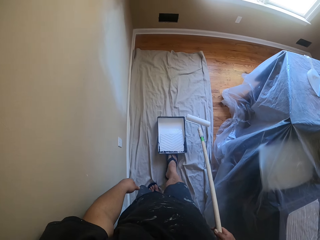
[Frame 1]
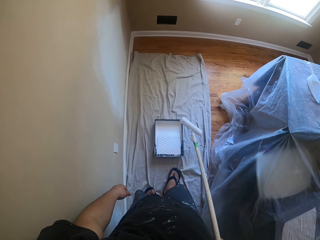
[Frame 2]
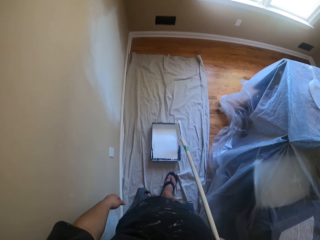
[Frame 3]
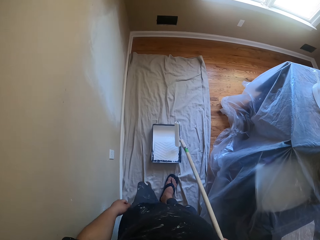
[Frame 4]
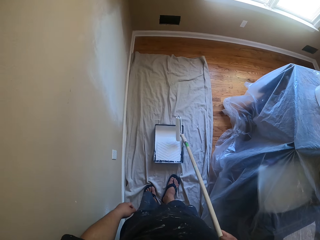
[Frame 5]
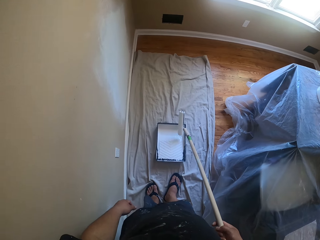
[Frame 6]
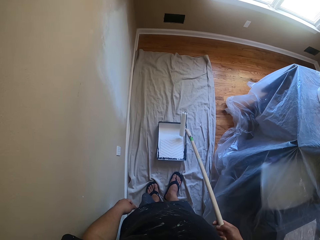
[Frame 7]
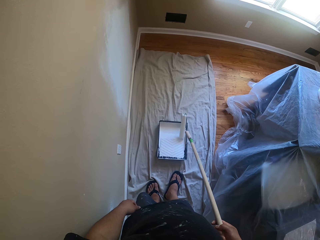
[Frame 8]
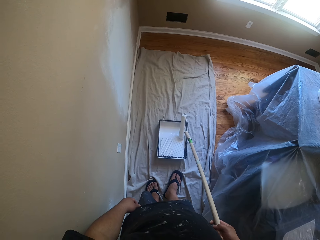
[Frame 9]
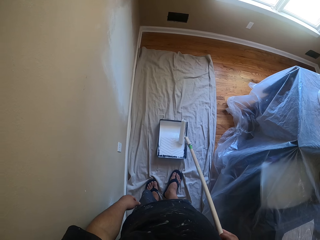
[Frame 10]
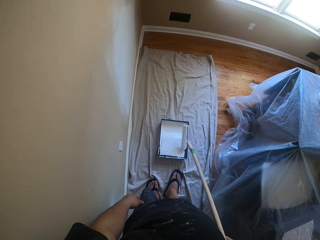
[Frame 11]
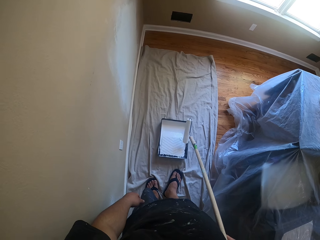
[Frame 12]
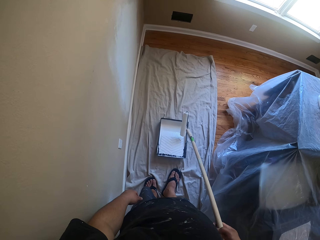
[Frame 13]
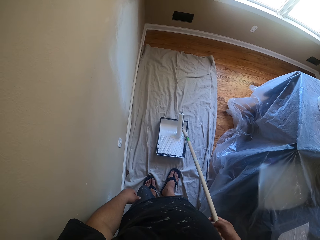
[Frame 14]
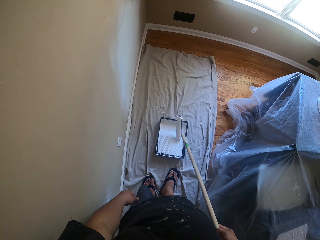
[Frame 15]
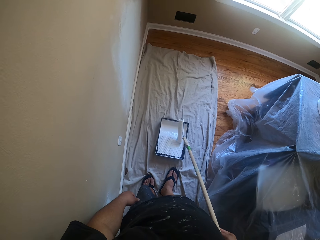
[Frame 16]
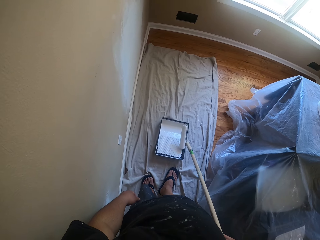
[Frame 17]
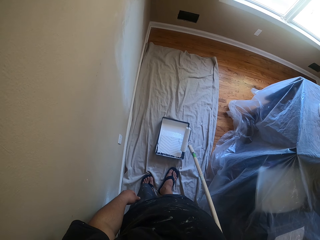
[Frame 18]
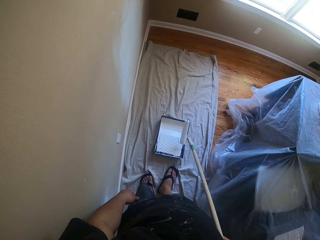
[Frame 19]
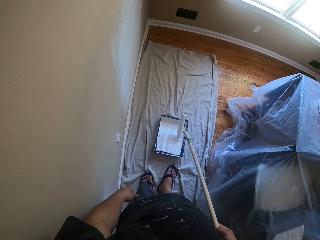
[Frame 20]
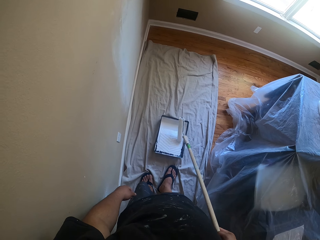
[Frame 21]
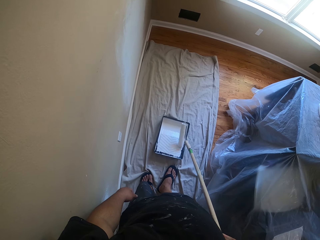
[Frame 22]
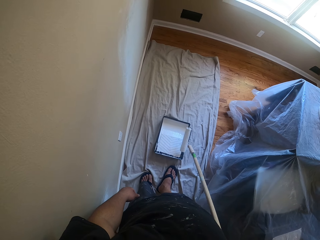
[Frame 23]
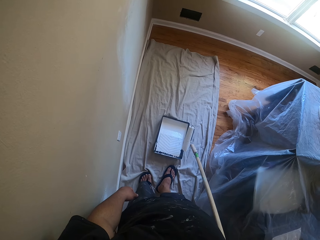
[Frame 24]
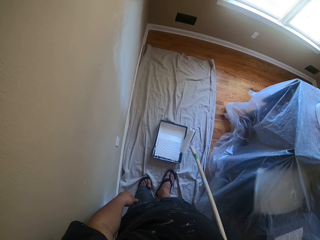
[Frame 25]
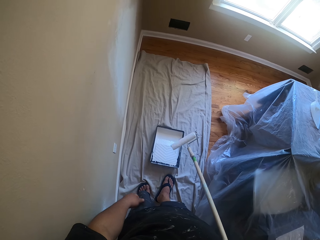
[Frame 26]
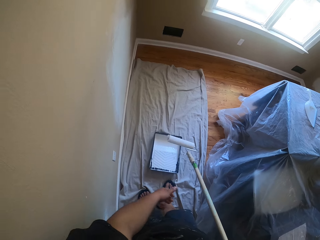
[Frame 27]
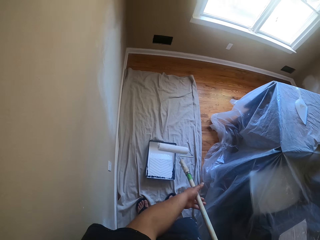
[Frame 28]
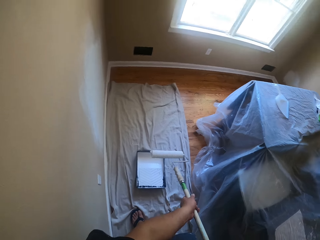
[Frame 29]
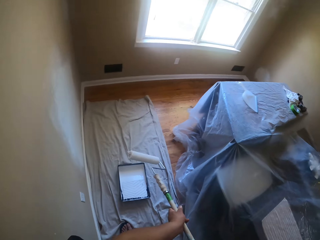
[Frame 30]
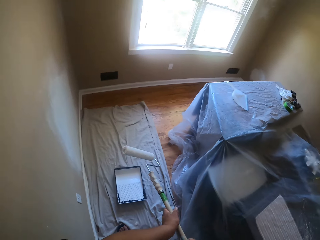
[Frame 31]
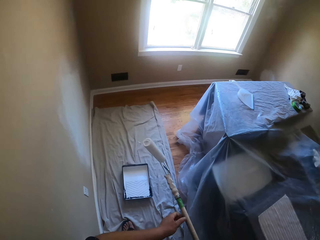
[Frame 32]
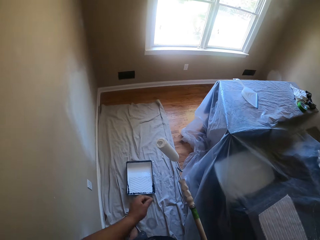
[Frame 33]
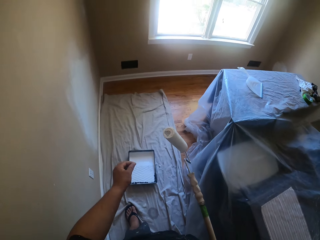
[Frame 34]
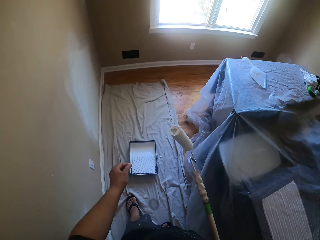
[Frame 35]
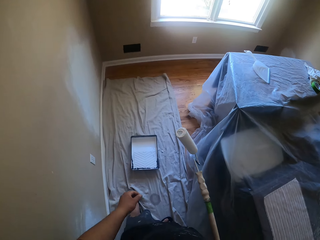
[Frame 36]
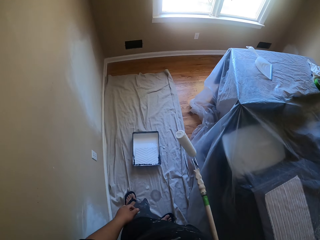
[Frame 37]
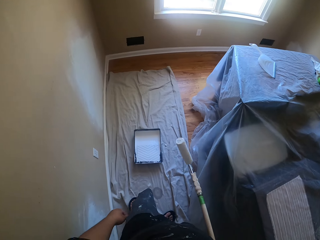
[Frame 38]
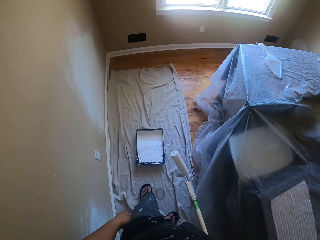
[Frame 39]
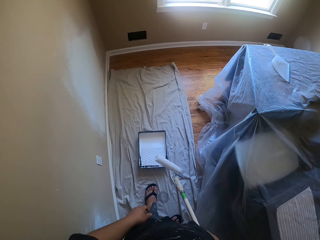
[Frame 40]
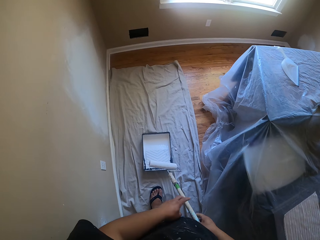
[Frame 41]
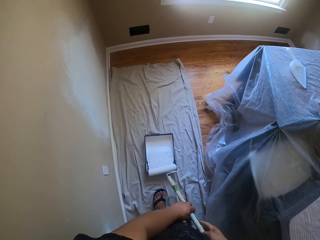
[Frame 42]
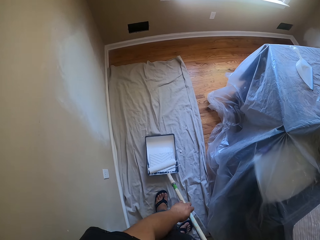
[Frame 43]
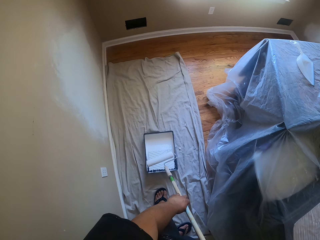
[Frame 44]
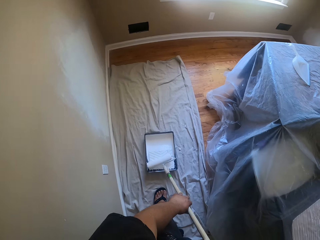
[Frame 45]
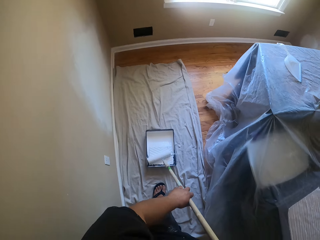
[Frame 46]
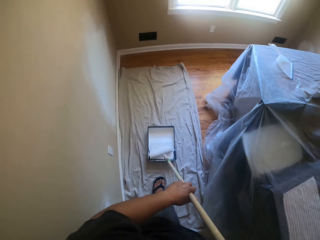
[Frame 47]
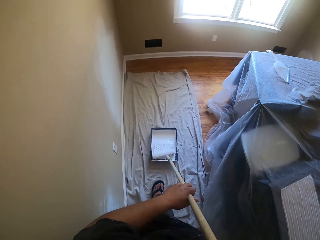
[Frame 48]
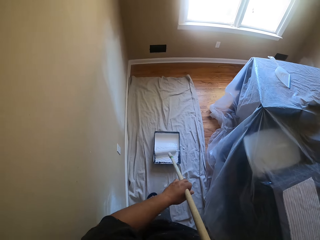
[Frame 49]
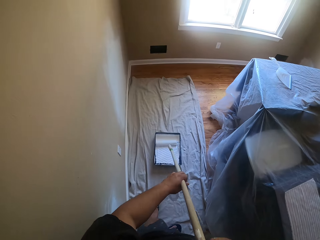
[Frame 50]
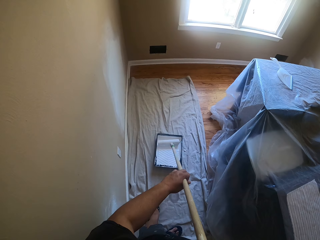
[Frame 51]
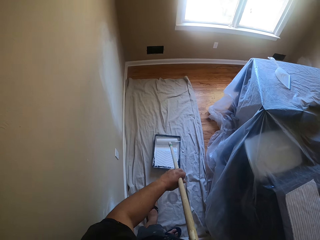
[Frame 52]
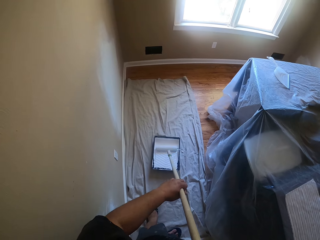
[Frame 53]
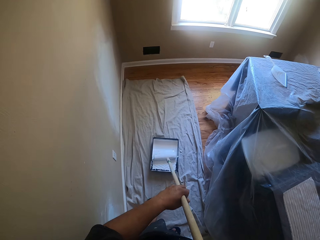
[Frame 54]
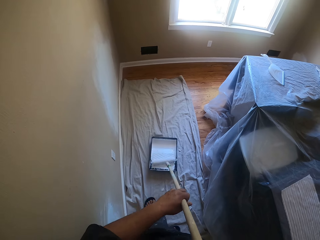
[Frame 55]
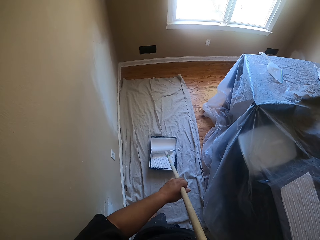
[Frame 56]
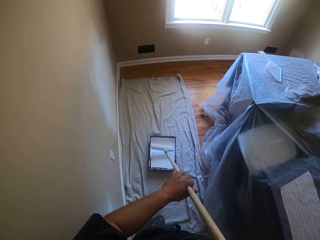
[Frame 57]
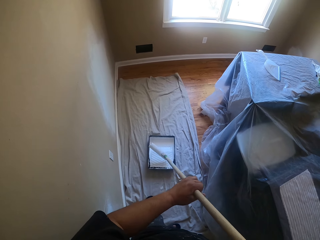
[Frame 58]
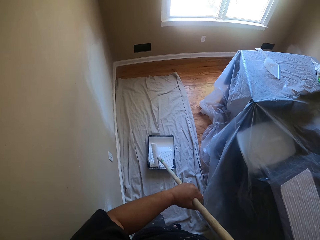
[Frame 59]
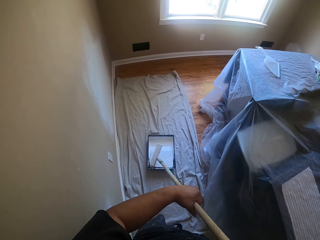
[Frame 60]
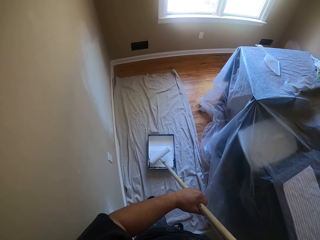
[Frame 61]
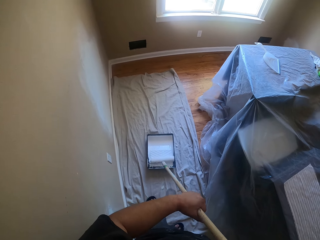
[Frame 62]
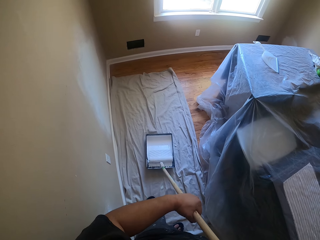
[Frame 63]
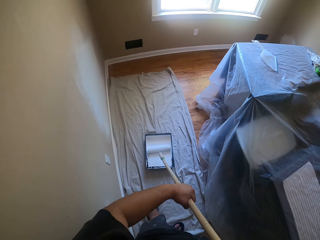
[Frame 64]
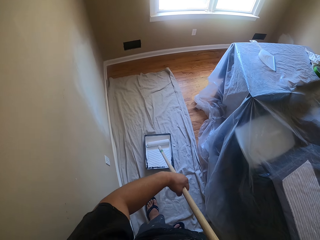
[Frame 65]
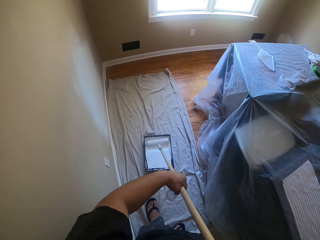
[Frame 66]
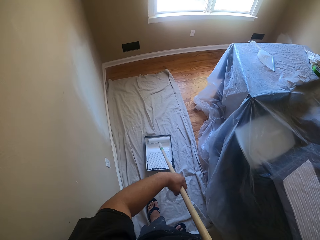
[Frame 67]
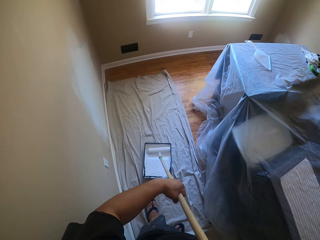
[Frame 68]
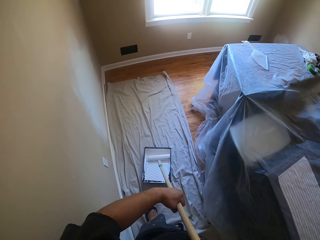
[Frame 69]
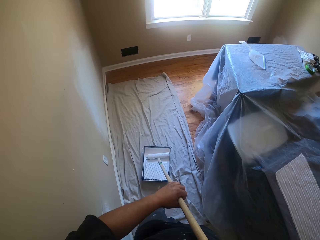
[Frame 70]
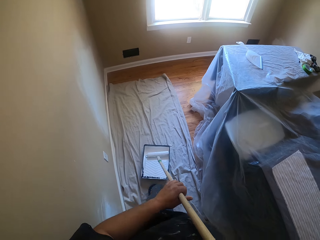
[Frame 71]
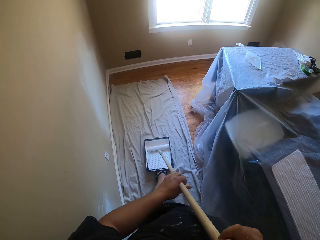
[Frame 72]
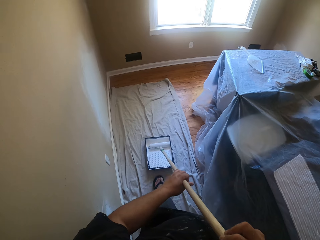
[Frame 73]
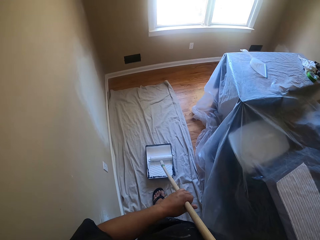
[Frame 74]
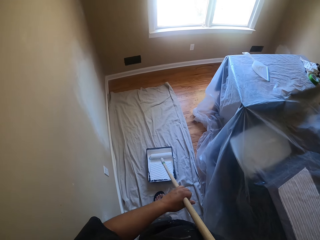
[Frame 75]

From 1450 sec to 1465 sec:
The camera wearer rolls the paint roller on the tray. He takes paint from the paint bowl with the paint roller. He holds the paint roller with both hands. He pulls his hand off the paint brush. He rolls the paint roller on the paint tray. He turns the paint roller. He rolls the paint roller on the paint tray.

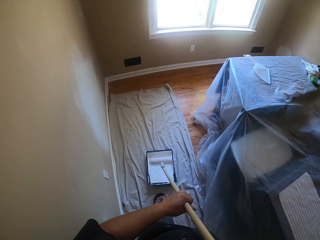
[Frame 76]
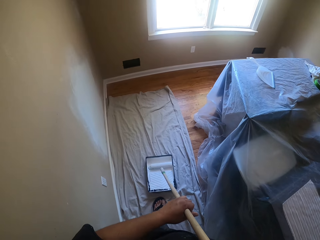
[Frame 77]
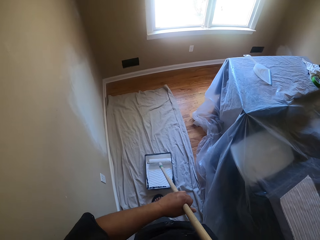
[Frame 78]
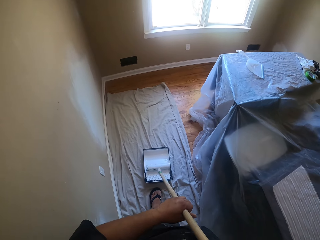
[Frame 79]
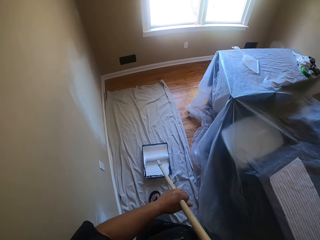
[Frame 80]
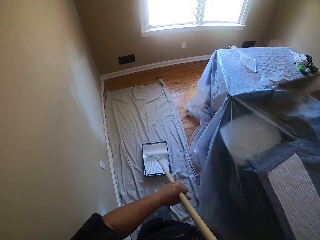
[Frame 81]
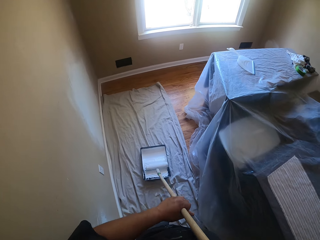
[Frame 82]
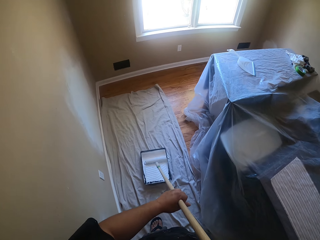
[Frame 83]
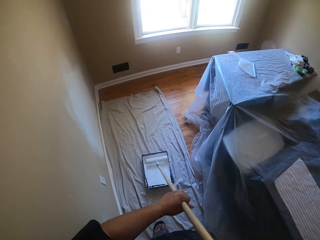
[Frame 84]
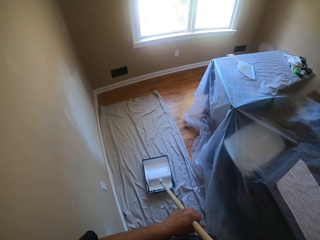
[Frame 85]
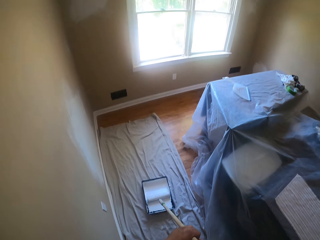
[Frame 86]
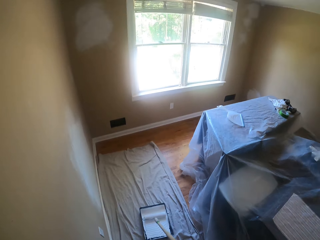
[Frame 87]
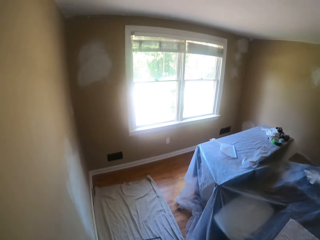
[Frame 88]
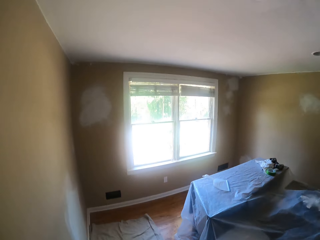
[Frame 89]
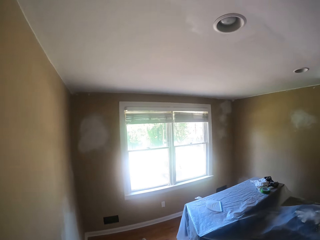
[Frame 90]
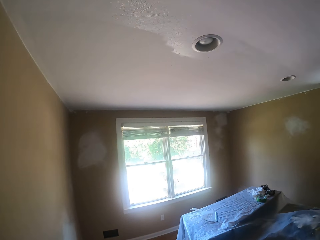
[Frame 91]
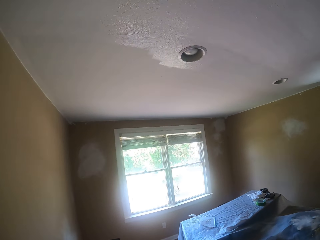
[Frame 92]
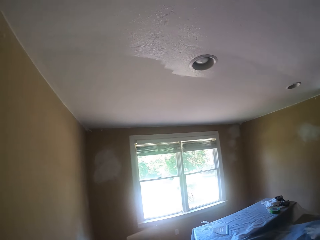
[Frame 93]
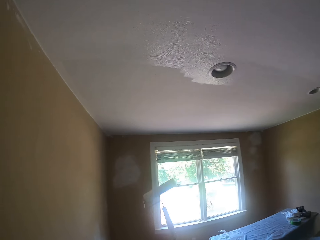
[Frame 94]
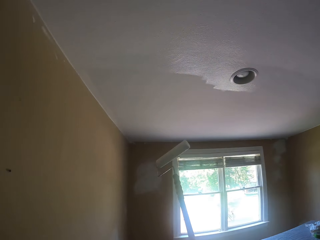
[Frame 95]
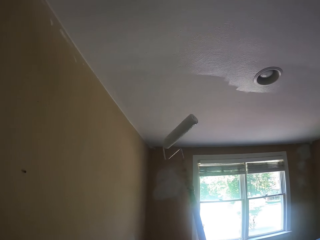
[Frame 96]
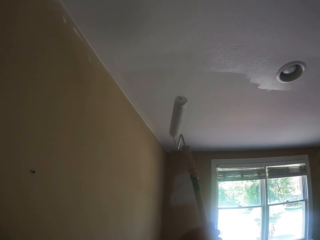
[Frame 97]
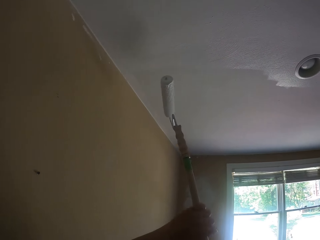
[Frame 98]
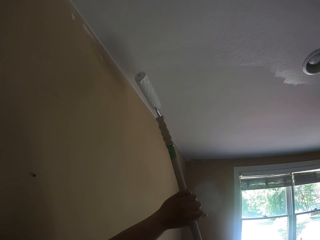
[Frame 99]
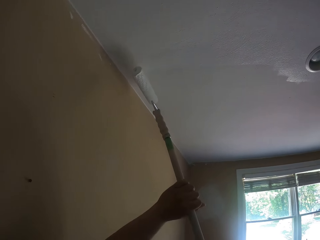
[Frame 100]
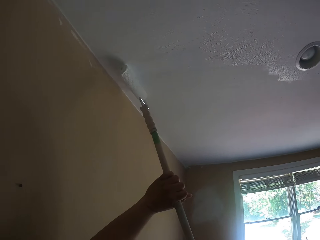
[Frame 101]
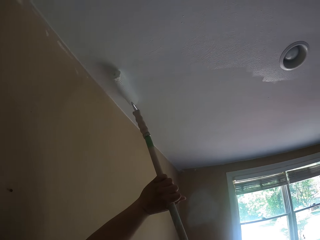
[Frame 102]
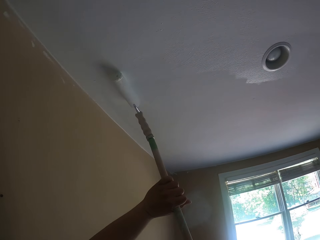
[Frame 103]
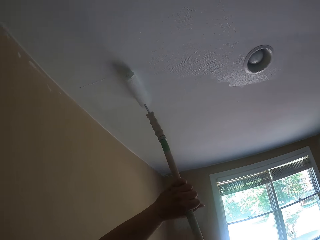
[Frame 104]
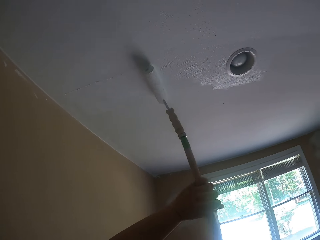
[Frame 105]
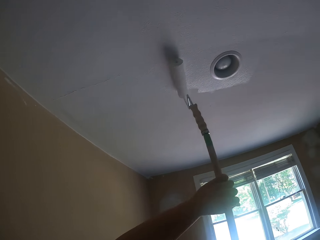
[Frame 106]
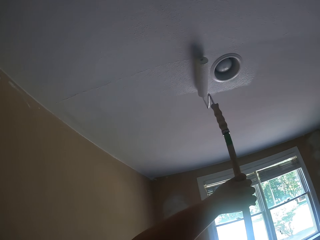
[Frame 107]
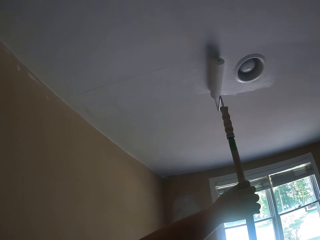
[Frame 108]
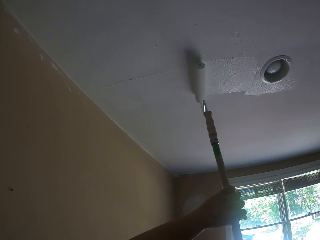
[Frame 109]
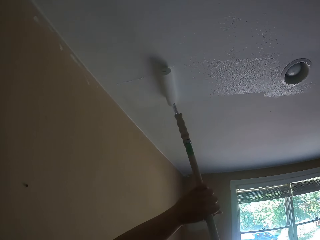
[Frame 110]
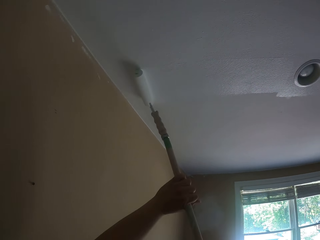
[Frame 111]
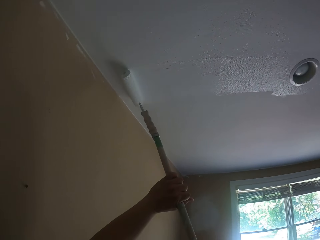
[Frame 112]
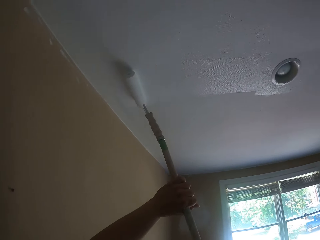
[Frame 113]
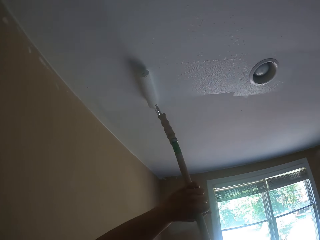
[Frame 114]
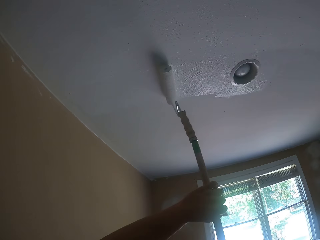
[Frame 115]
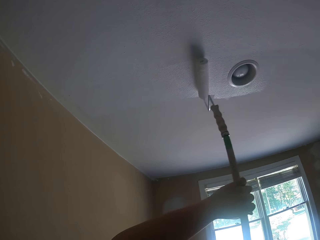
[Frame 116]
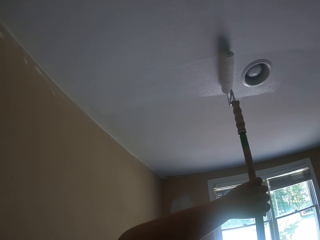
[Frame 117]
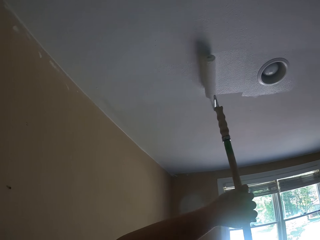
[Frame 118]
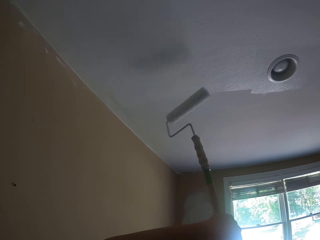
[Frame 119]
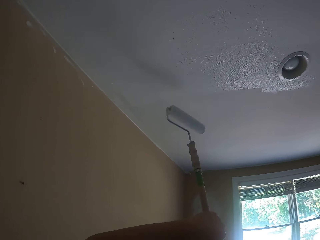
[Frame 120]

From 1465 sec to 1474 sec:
The camera wearer paints the ceiling with a paint roller.
